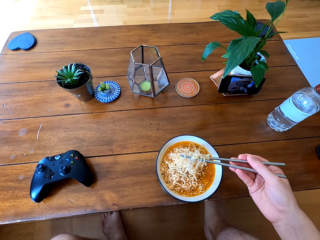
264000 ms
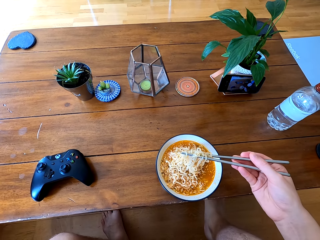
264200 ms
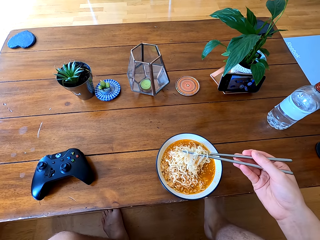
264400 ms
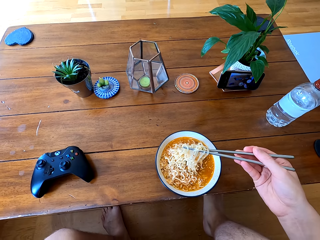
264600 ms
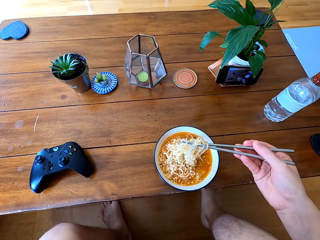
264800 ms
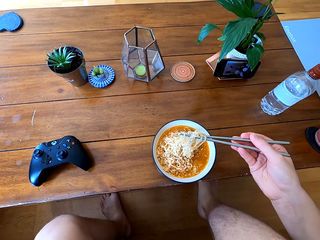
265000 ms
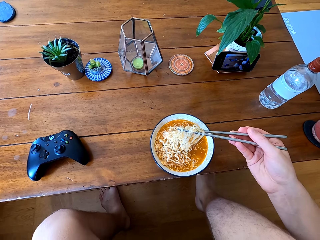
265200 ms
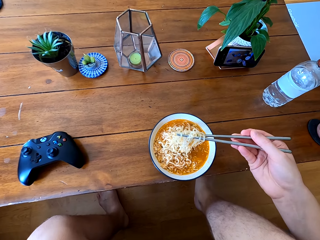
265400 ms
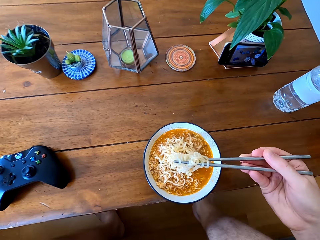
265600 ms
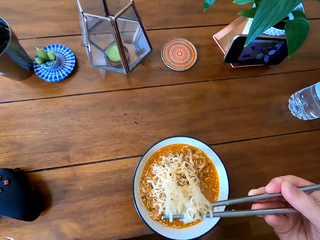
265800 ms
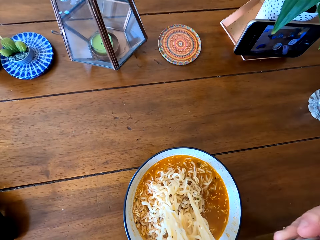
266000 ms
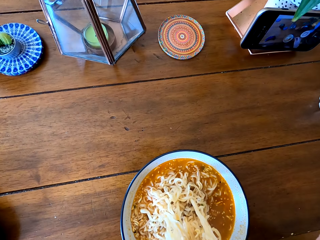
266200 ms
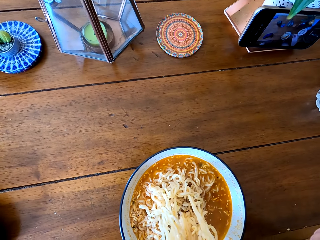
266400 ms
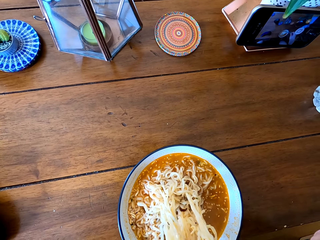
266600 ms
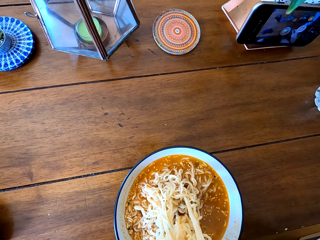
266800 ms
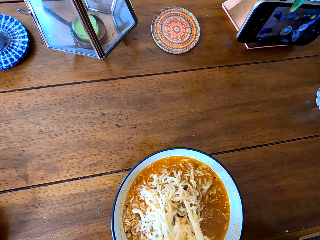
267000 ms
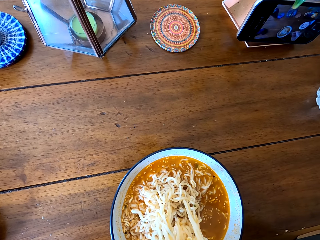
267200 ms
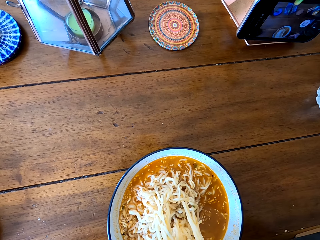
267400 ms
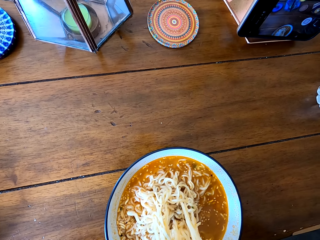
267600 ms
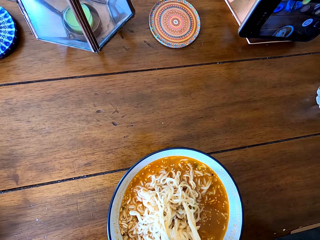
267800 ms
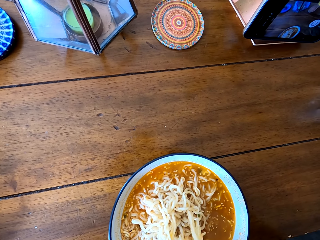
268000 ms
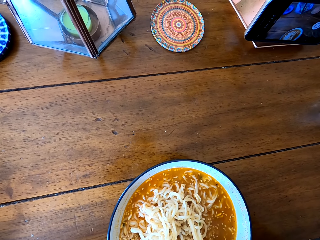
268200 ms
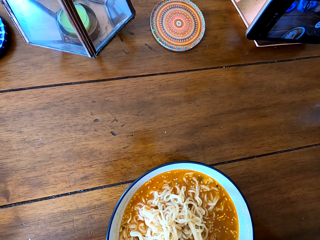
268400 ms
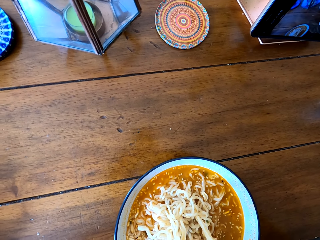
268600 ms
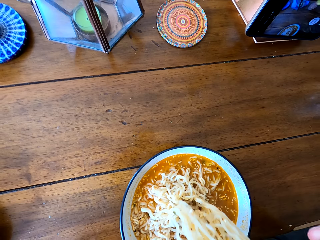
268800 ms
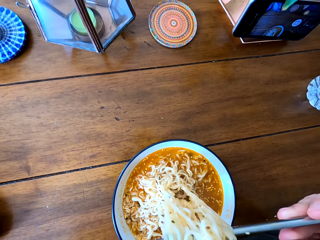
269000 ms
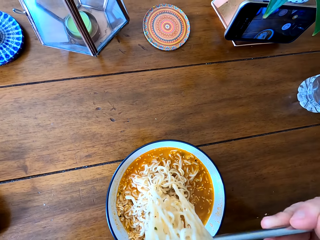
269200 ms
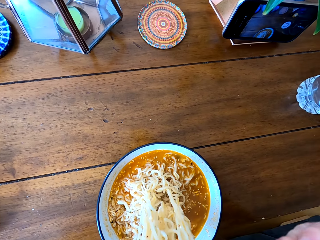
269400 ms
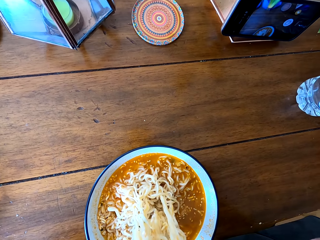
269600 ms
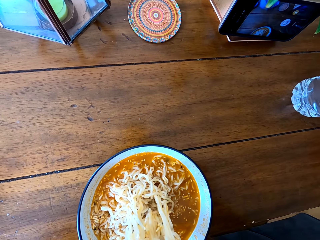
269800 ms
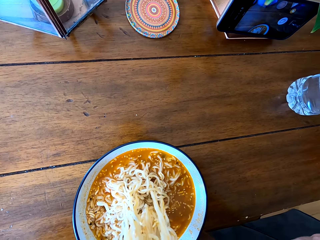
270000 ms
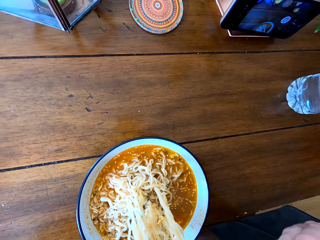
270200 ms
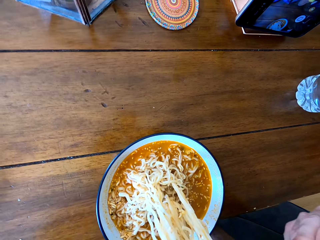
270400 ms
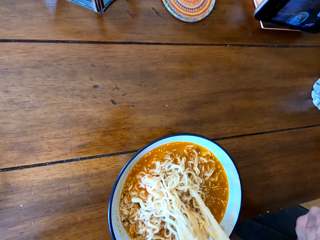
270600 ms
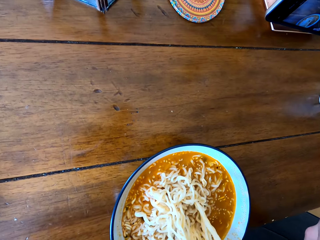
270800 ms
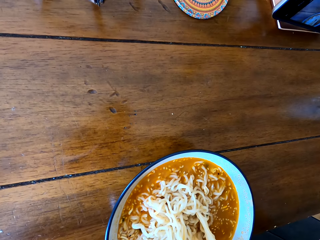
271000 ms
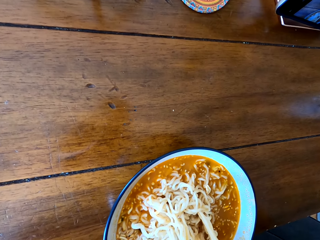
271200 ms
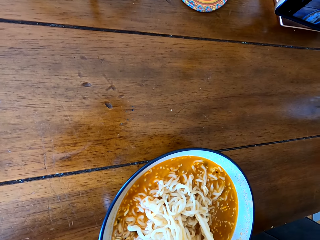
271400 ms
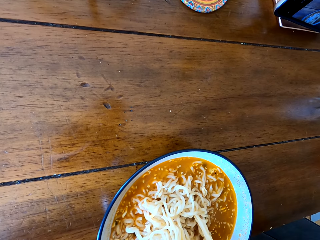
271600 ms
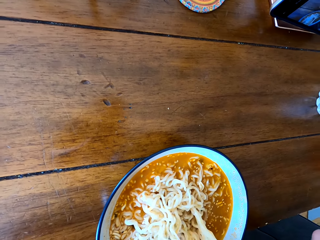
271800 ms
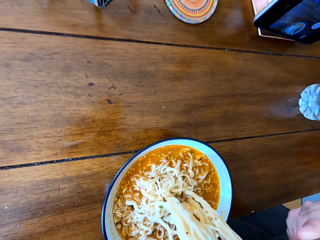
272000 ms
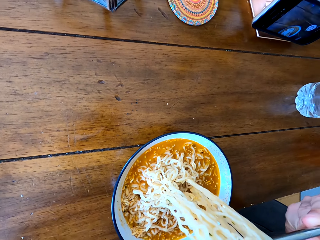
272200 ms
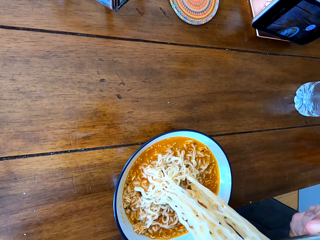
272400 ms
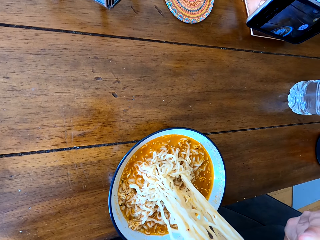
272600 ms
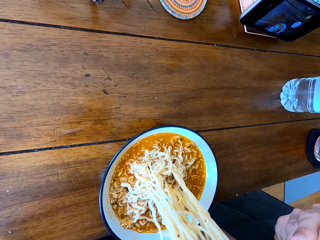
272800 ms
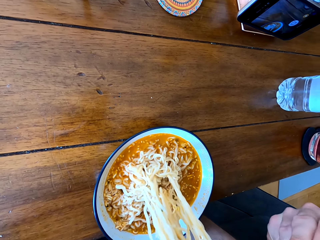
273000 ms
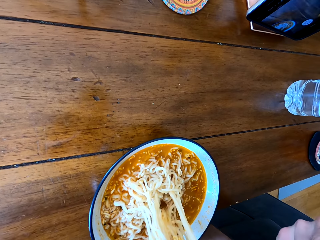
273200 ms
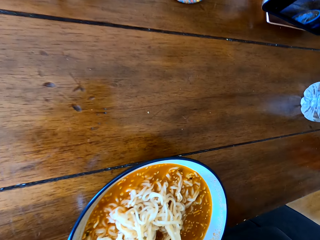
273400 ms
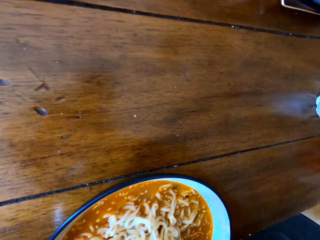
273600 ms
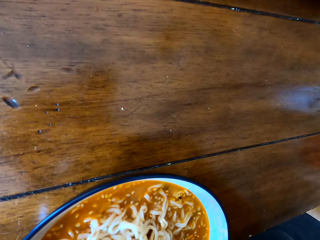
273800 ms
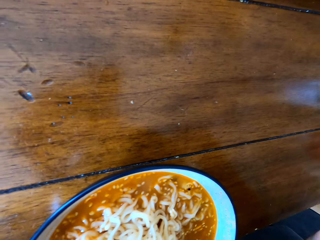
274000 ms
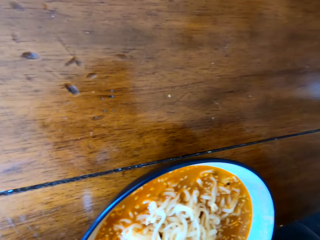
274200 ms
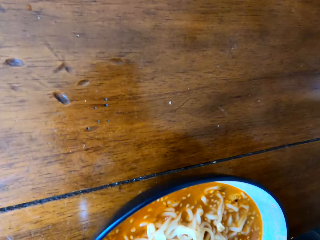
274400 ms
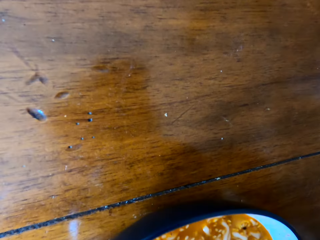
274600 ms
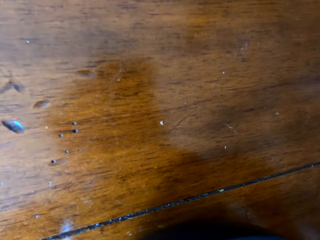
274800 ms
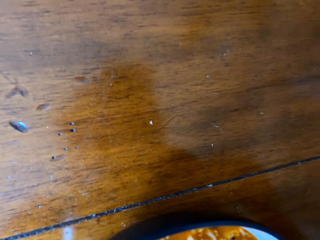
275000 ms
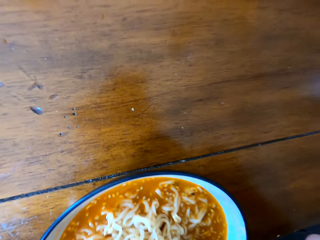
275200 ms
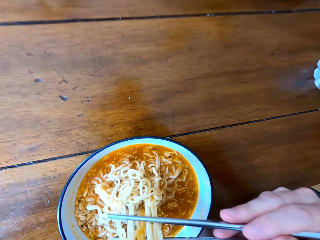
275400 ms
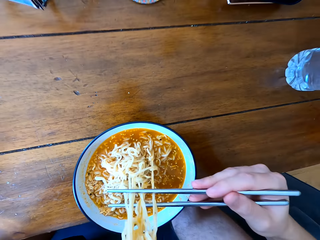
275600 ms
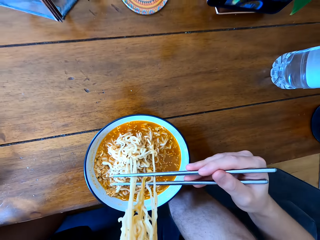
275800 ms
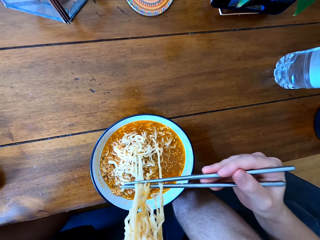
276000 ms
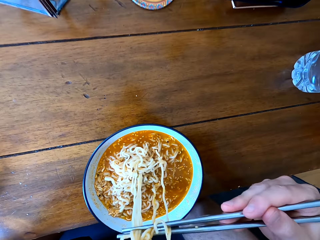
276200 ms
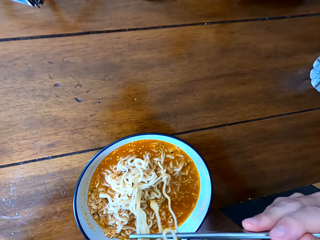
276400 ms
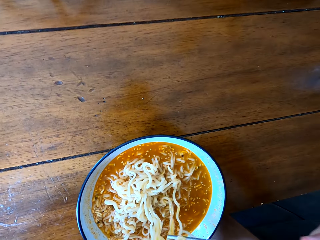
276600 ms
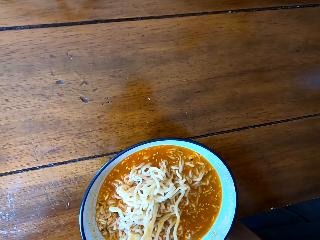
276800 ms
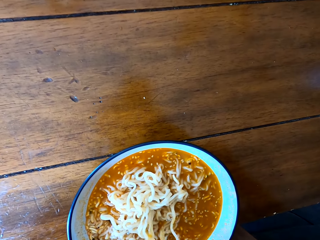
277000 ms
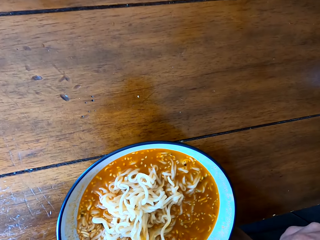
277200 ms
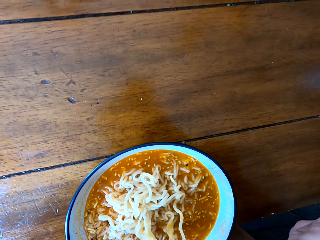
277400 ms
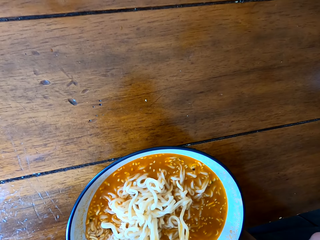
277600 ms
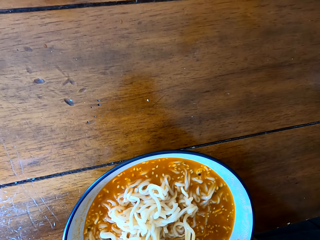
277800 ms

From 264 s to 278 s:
The camera wearer eats the food. They cool the food. They eat the food.

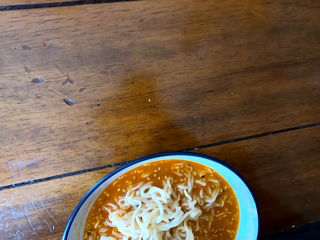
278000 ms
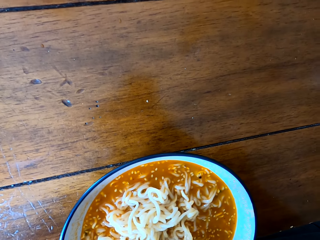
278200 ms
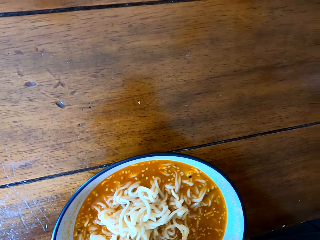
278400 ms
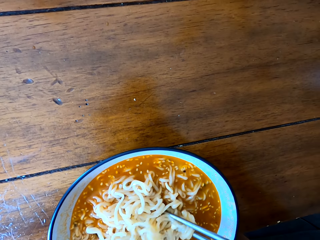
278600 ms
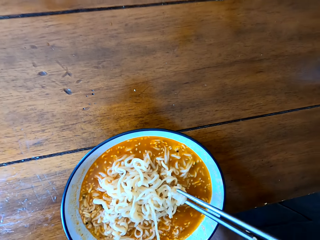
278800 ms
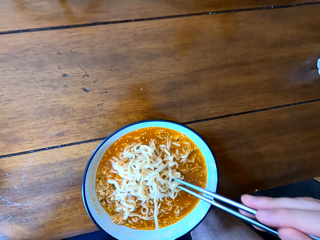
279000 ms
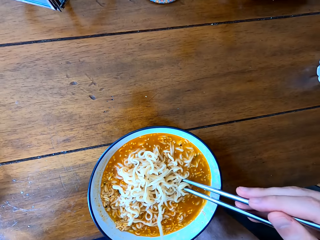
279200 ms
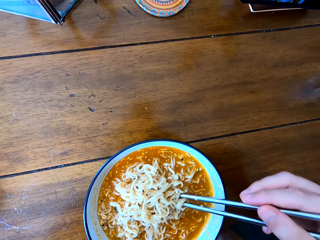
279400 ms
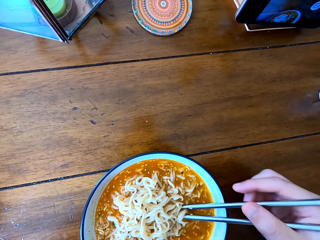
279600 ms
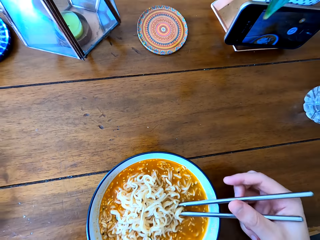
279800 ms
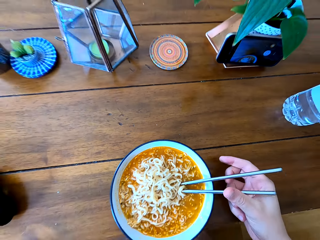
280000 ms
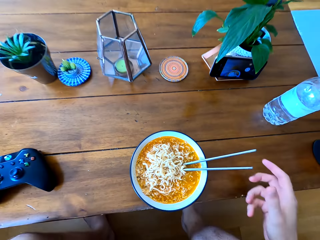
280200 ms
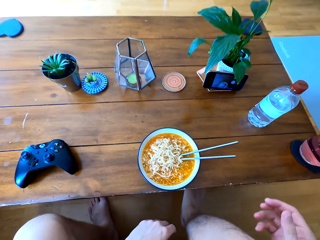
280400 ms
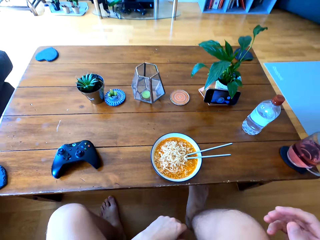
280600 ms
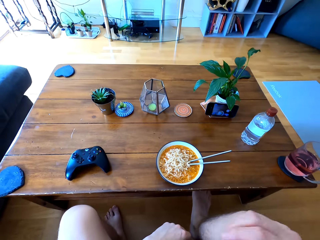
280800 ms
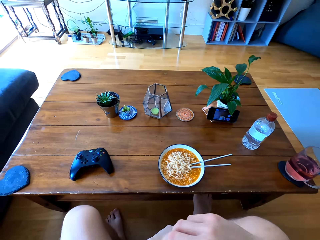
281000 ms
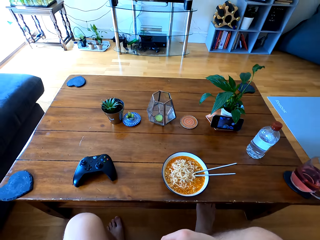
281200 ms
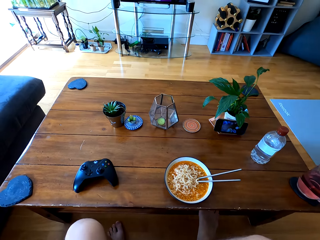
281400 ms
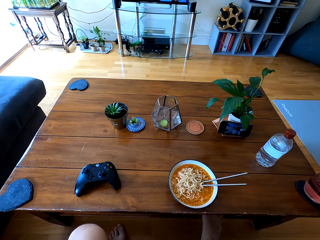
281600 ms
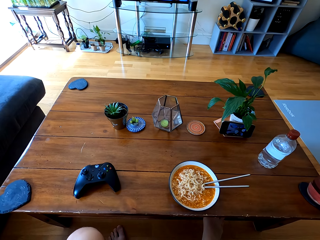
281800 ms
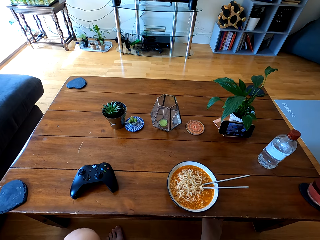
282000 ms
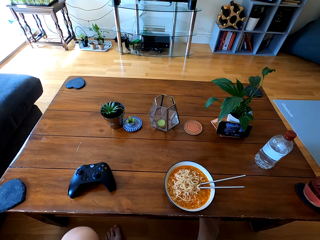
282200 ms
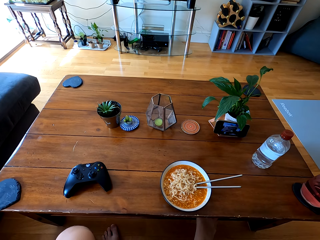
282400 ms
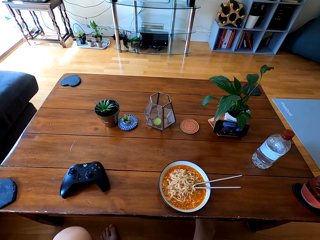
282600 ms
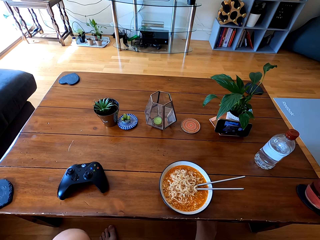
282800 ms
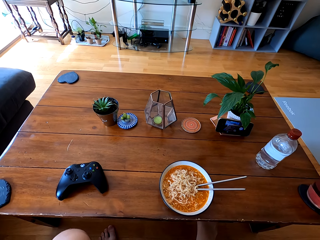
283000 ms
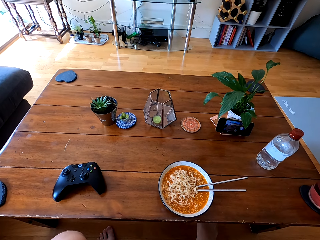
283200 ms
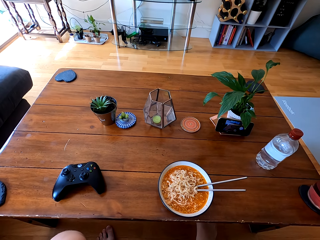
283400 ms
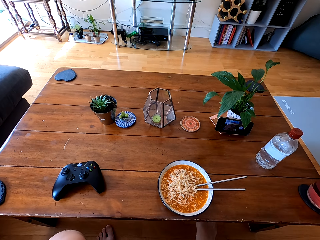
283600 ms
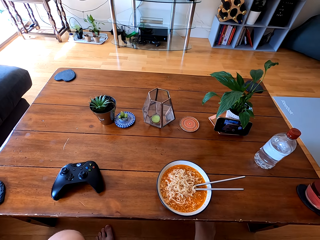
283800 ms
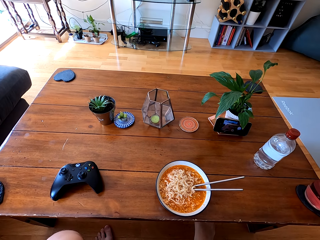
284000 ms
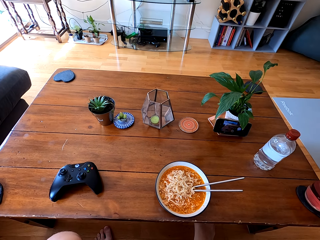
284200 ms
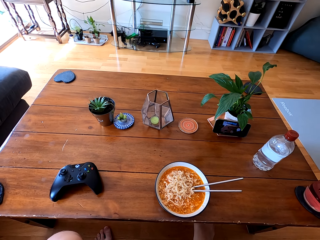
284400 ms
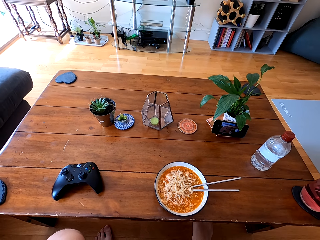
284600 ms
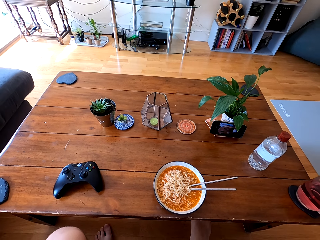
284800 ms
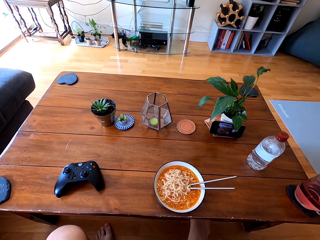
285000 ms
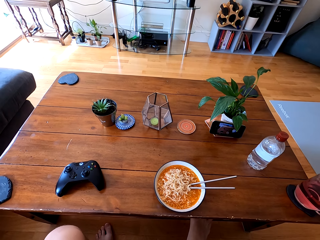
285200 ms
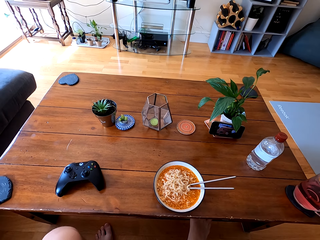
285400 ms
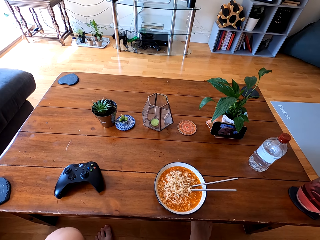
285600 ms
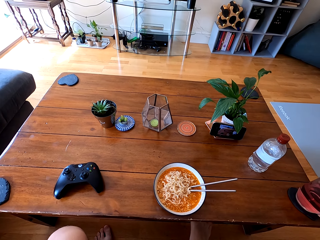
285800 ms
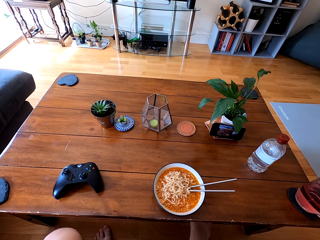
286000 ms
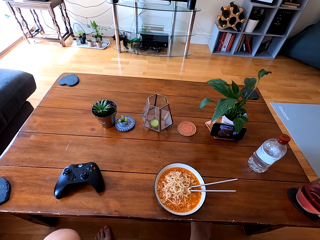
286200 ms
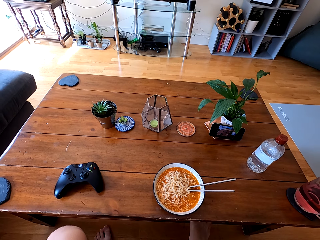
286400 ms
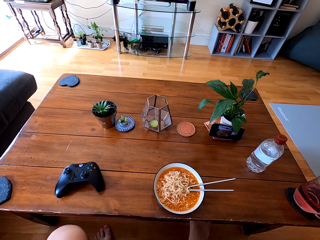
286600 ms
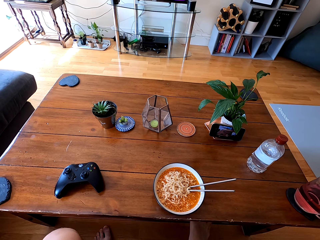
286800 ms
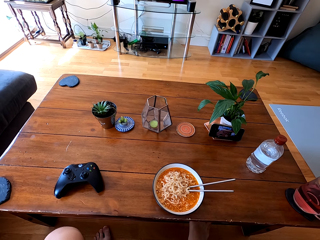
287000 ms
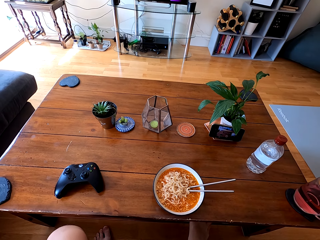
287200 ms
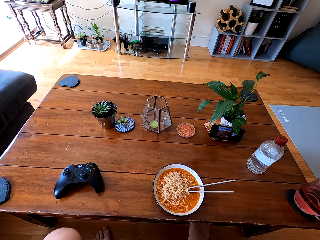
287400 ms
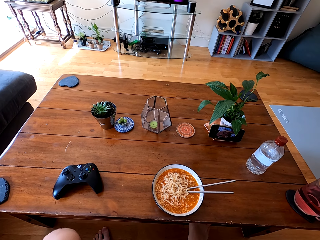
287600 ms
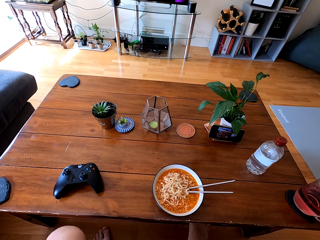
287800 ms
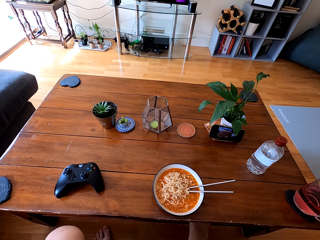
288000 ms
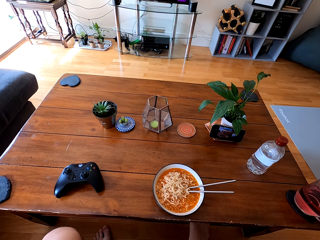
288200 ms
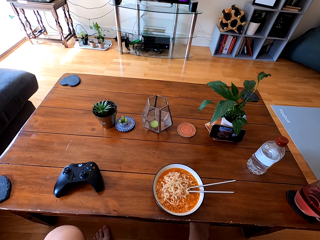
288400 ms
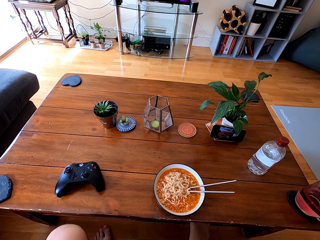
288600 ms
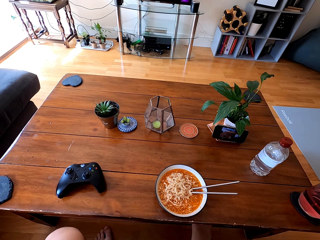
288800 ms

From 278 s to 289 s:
The camera wearer eats the food. They put the chopsticks on the food.
